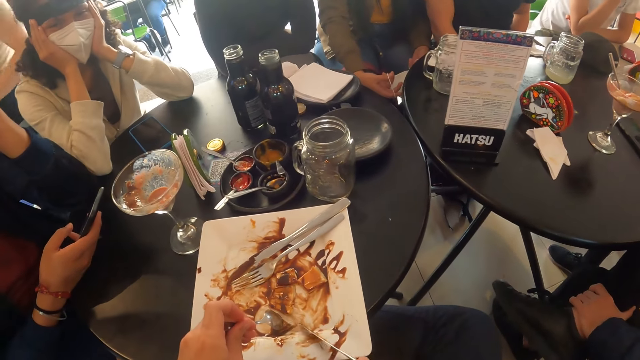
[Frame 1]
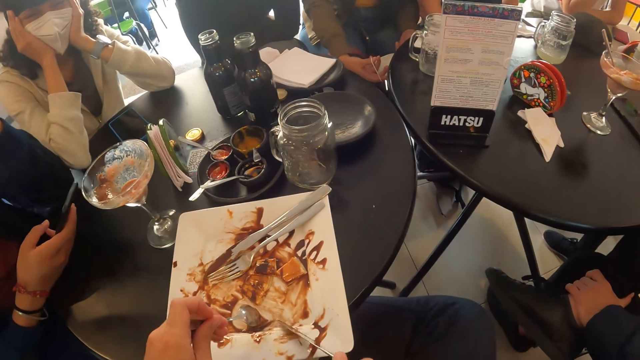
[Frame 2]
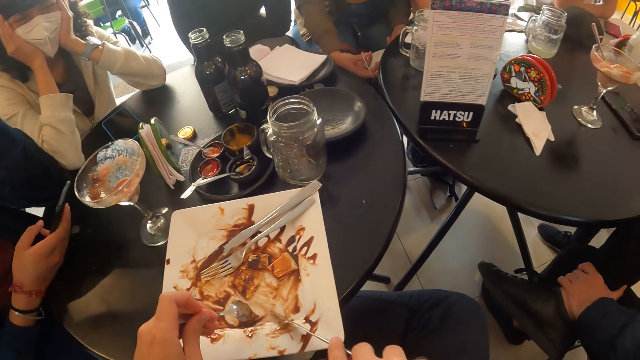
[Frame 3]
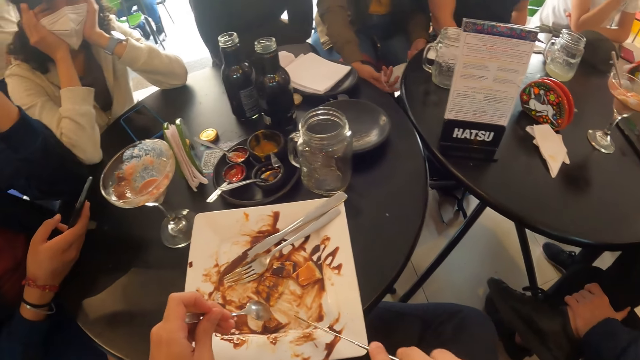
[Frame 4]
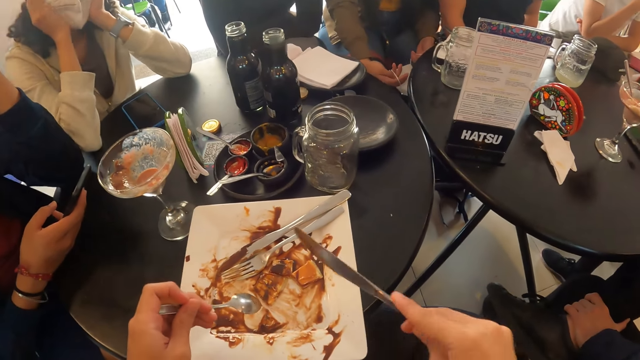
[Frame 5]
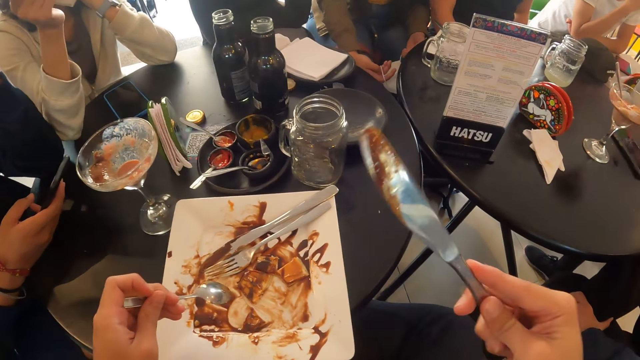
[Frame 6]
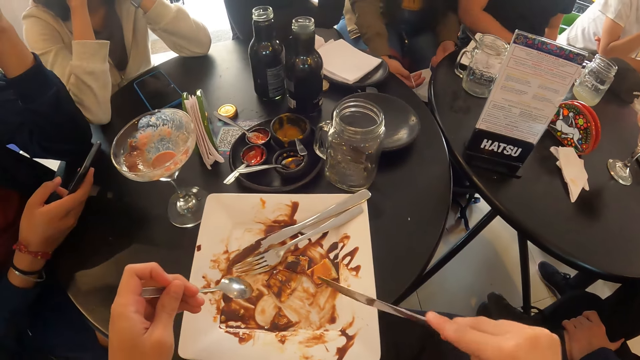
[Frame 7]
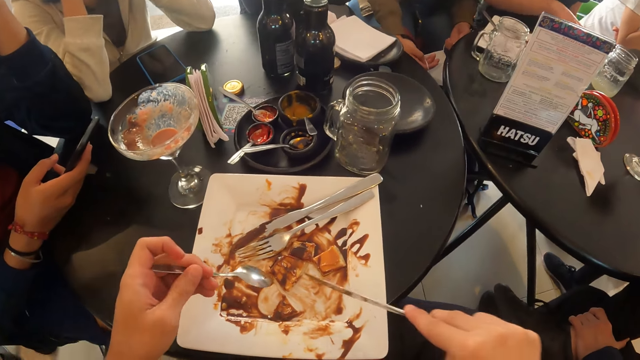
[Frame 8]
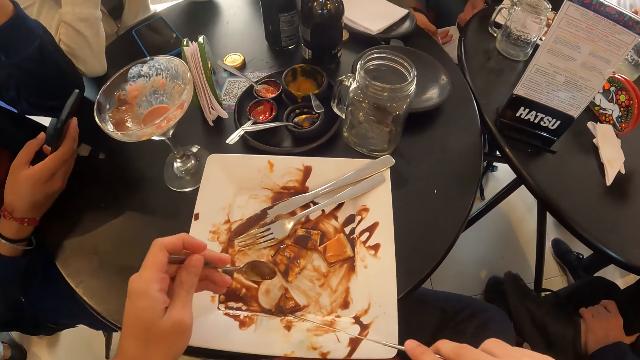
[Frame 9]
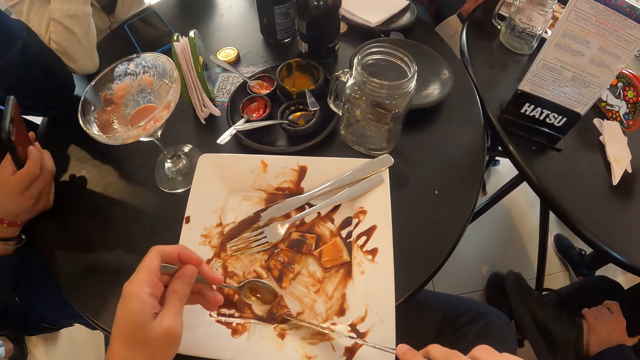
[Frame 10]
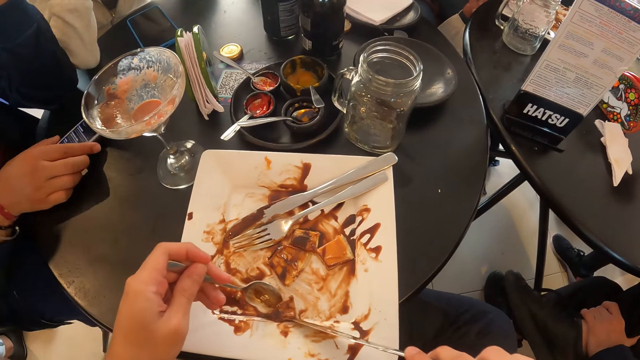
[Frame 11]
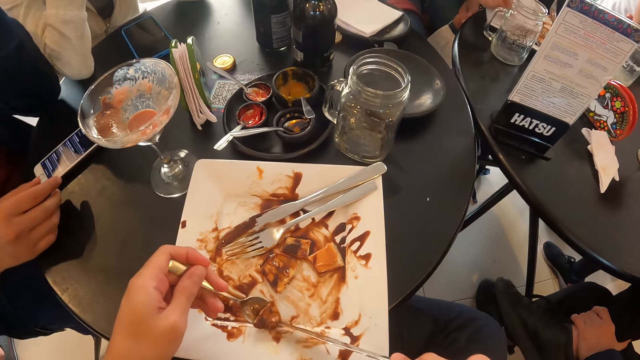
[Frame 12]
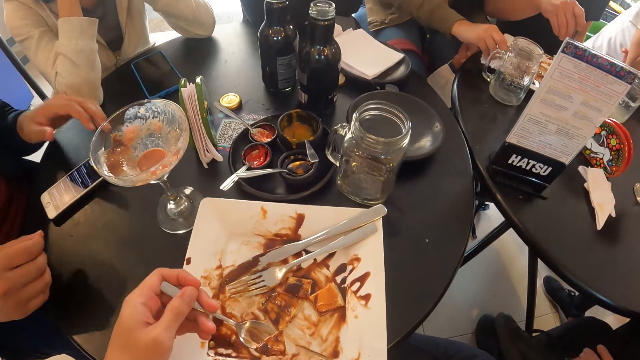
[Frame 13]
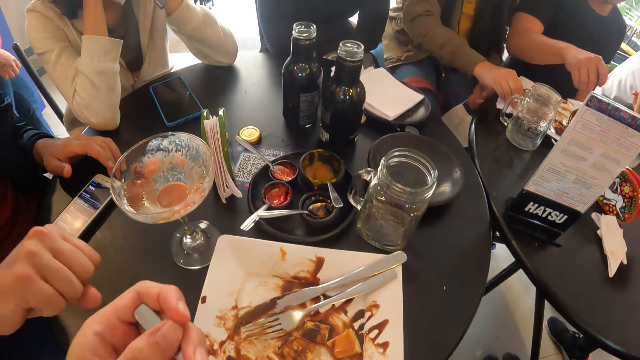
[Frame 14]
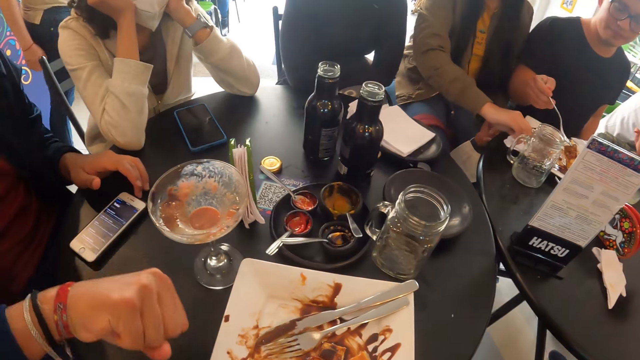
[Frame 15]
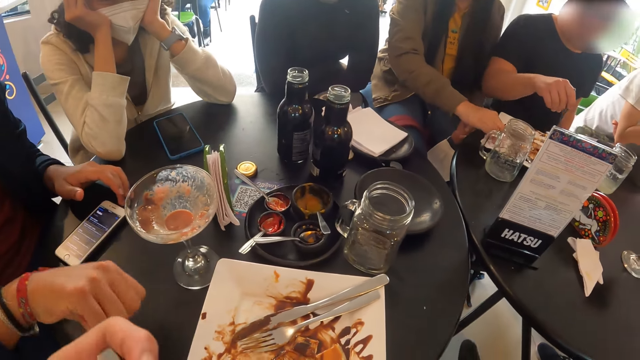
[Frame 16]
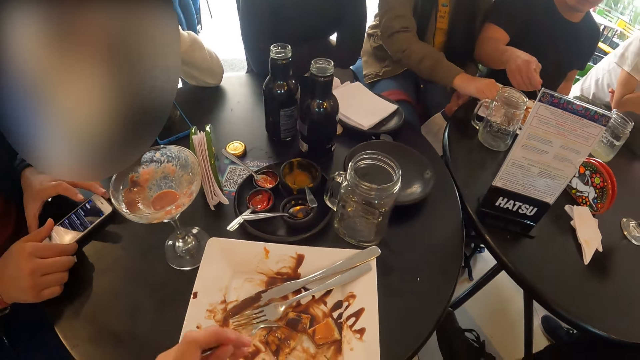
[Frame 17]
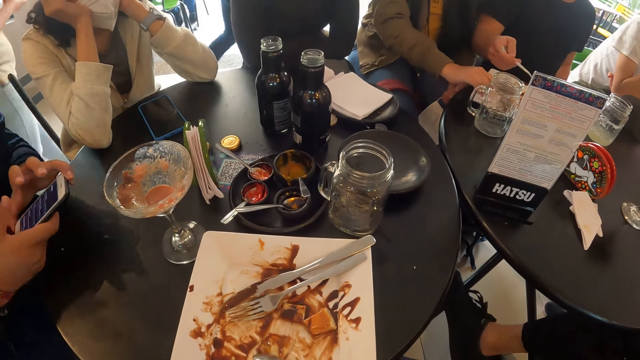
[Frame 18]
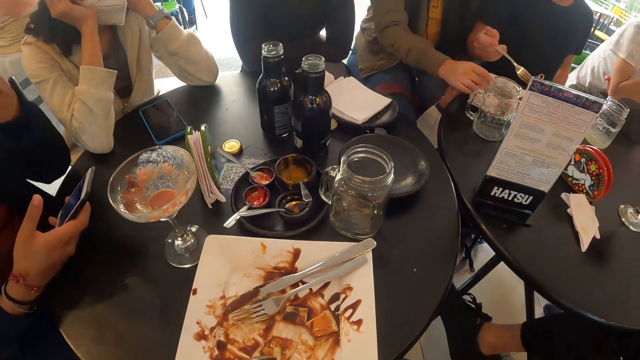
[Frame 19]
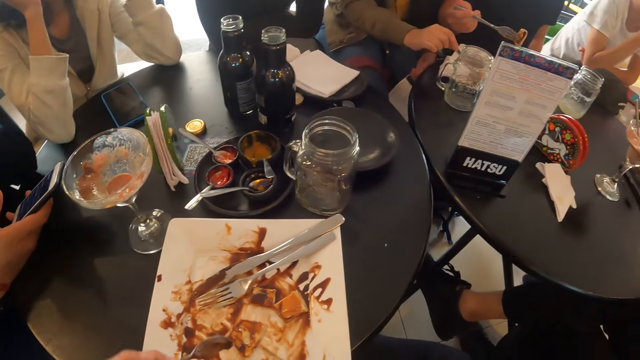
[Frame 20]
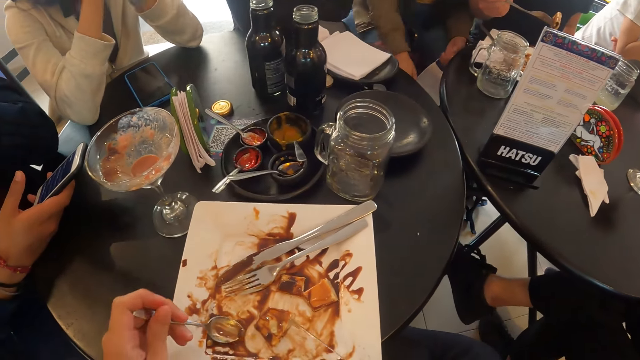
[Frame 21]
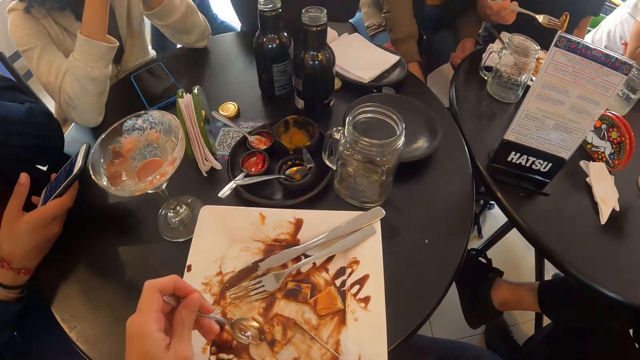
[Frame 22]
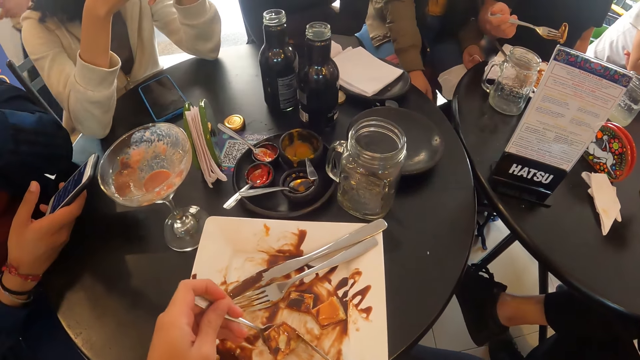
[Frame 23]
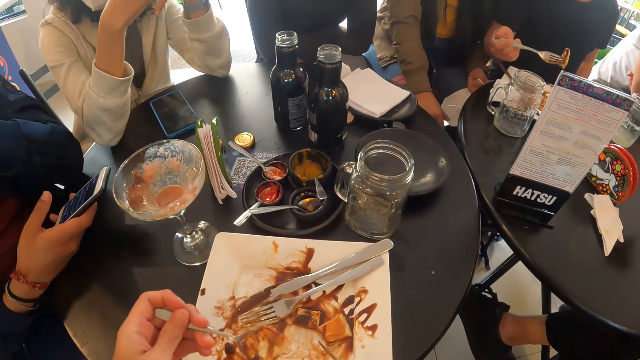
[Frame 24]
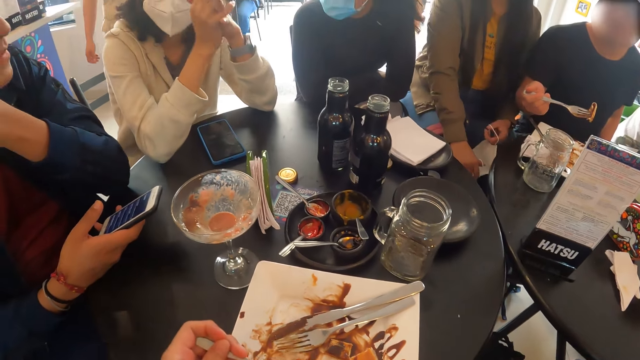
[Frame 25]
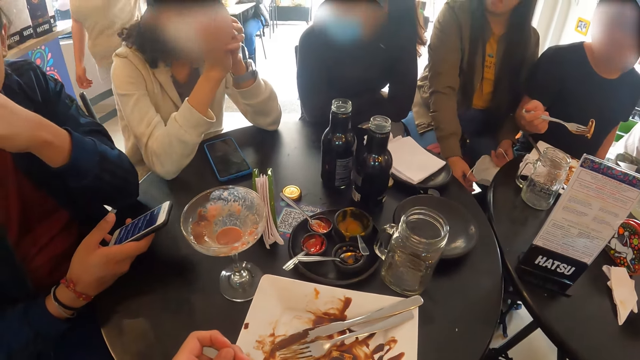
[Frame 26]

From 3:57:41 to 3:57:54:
The camera wearer lifts the spoon up and lifts the knife up. He lifts the knife up again. The man drops the phone on the table with his right hand. The camera wearer scoops the pancake. He moves the spoon up. He eats the pancakes with the spoon in his left hand. The man gives the camera wearer a knuckle with his right fist. The man picks the phone from the table with both hands. The camera wearer moves the pancake. He lifts up the spoon and lifts up the knife. He scoops the pancake.

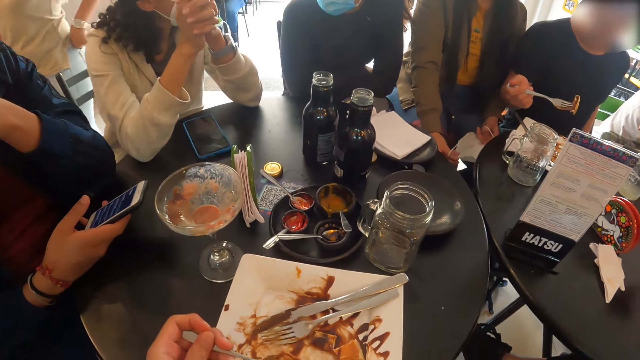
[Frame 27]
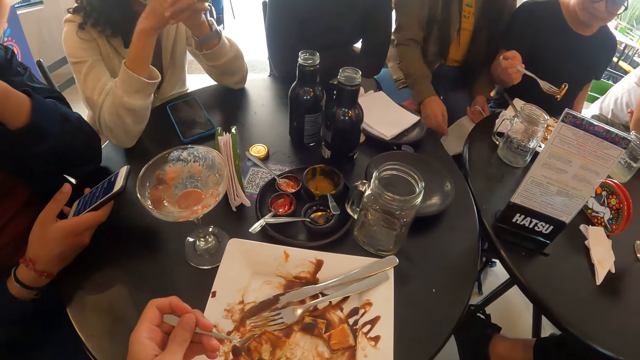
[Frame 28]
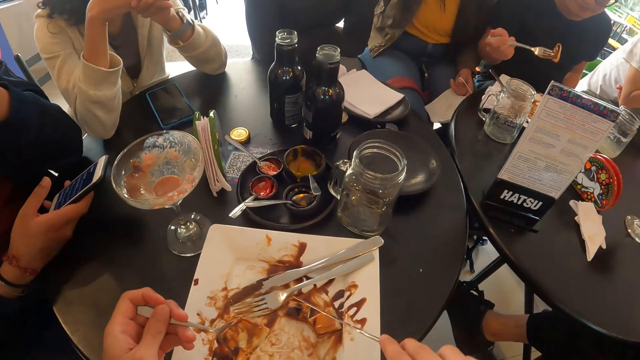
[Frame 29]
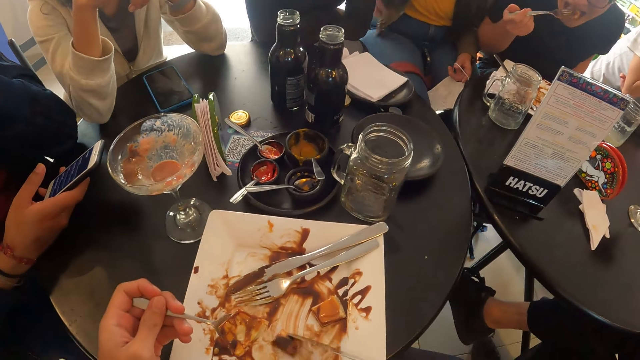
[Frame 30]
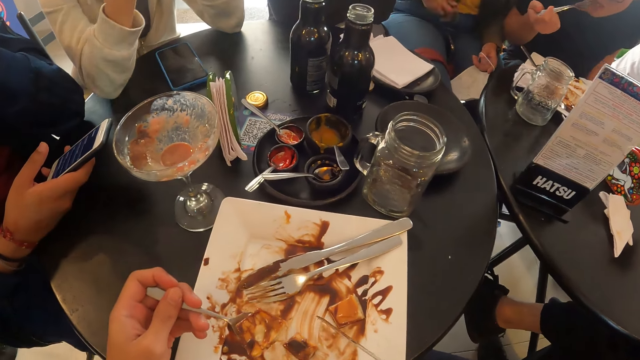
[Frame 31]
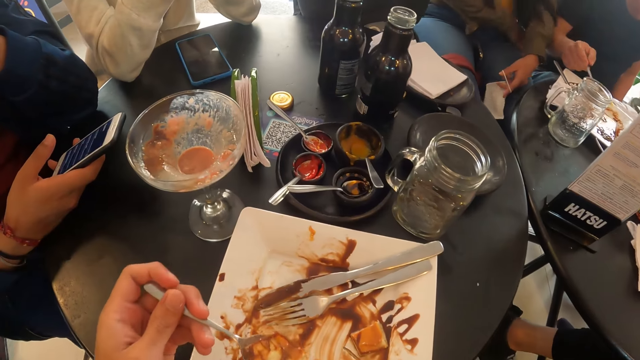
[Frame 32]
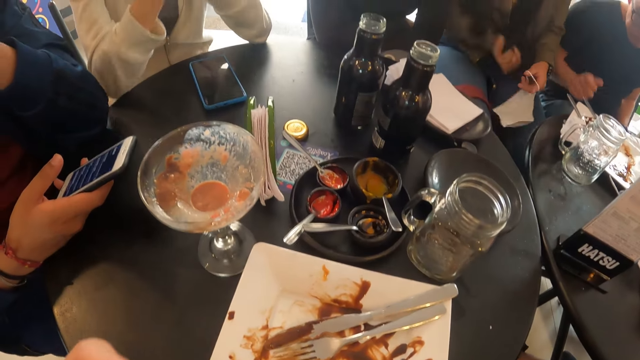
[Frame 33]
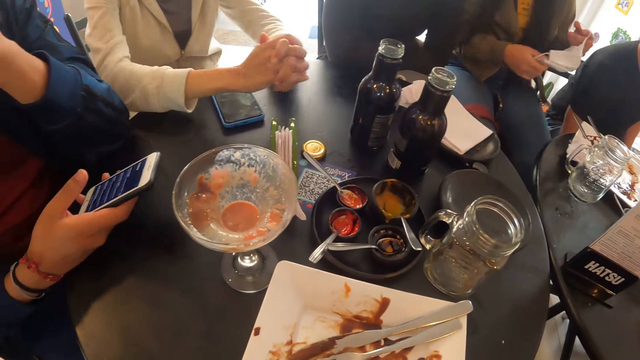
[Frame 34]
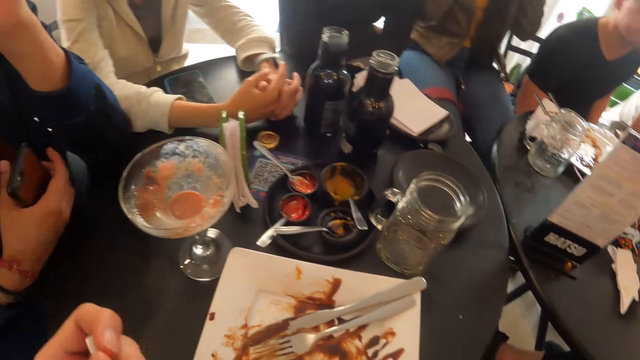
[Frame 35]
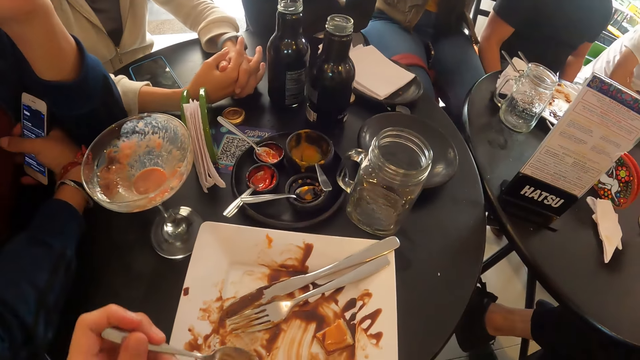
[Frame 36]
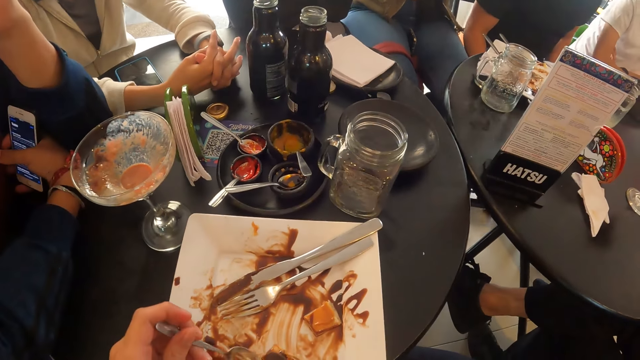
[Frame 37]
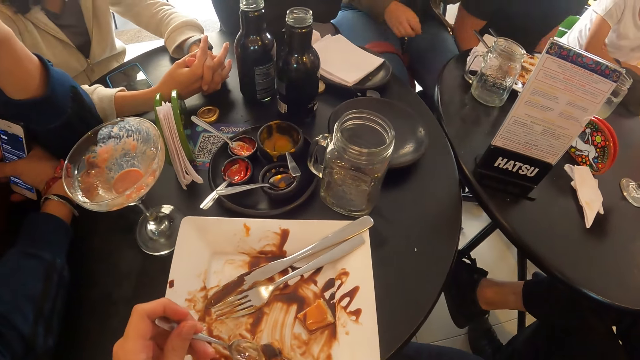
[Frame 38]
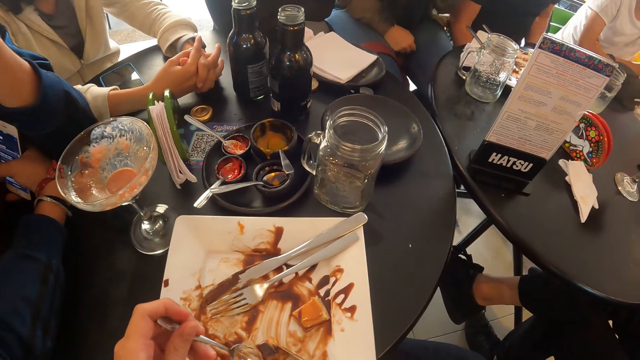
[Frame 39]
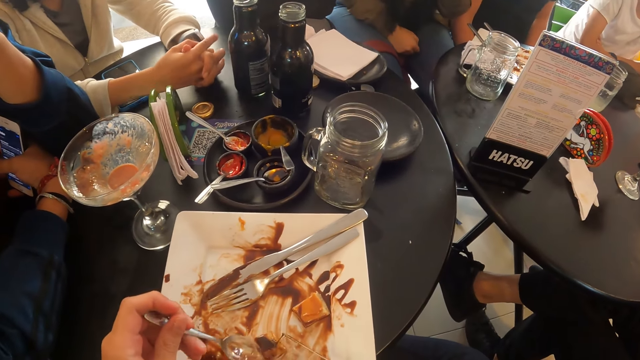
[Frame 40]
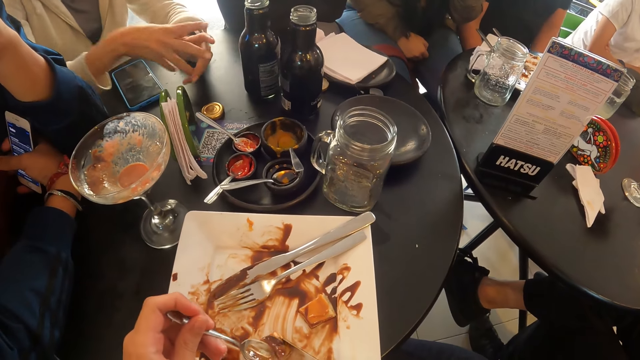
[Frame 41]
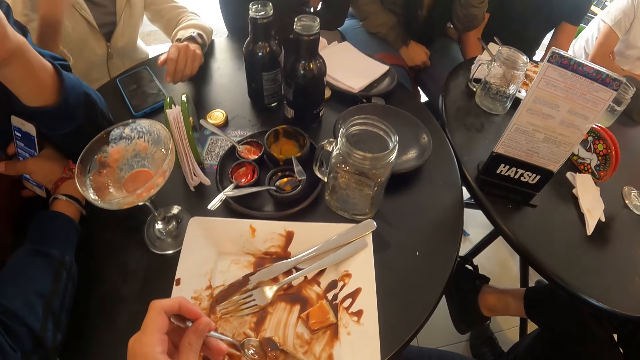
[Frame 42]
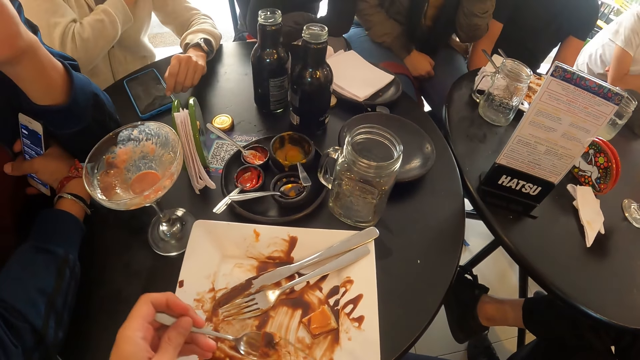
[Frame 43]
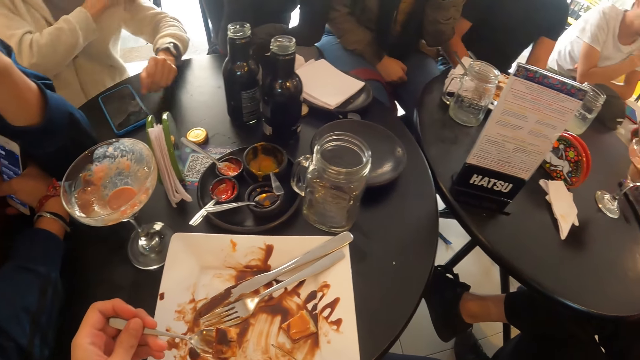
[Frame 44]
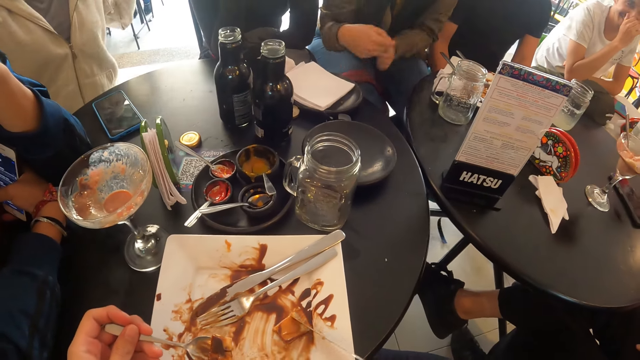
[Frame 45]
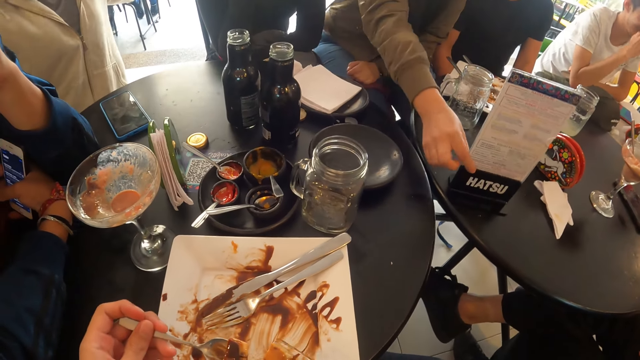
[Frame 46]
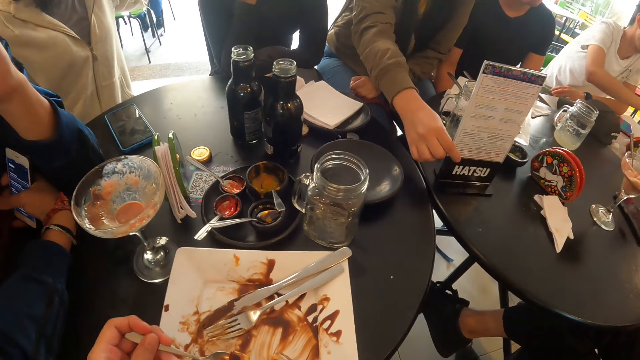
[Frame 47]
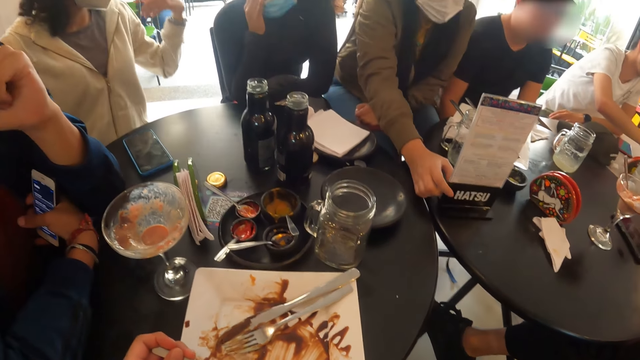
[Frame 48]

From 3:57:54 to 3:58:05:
The man eats the pancakes with the fork in his right hand. The camera wearer moves the pancake, lifts up the pancake, and eats. The woman wears a nose mask with both hands. The camera wearer moves the hand down. They scoop up the pancake. They lift the pancake and move up the knife. They move the pancake. The woman pulls a menu stand on the table with her right hand.
